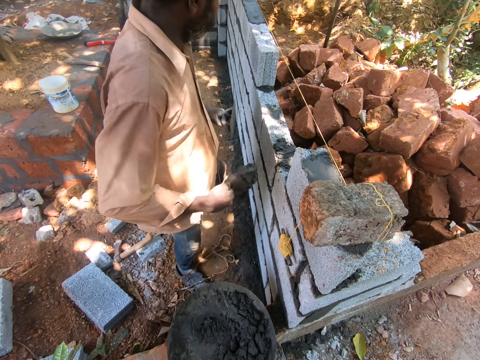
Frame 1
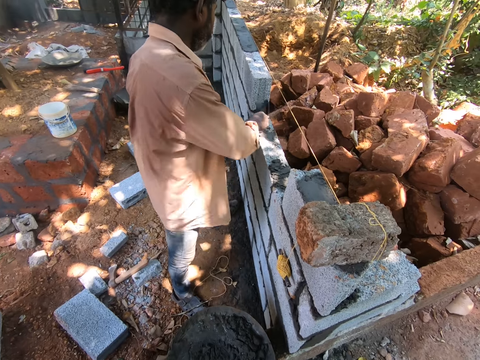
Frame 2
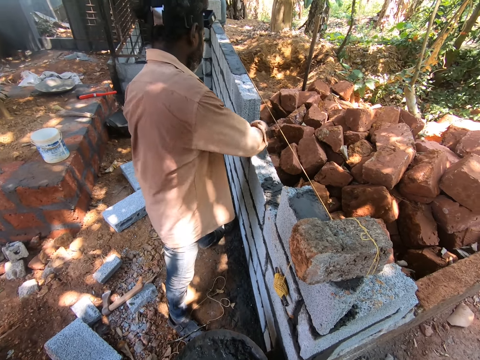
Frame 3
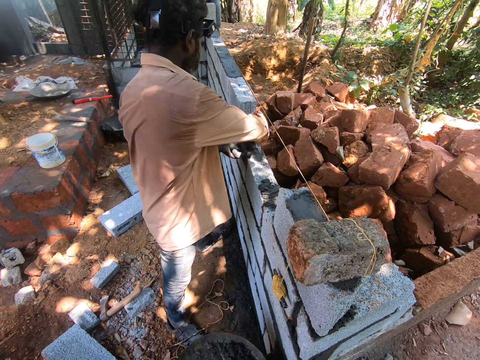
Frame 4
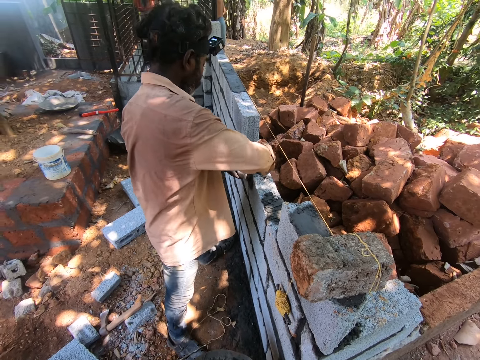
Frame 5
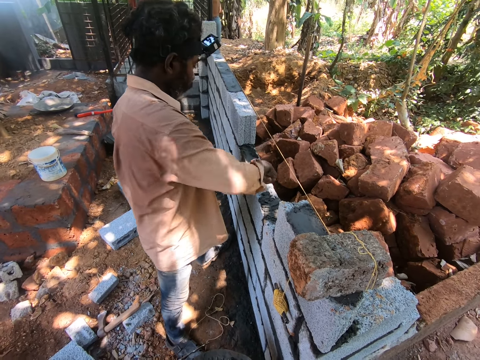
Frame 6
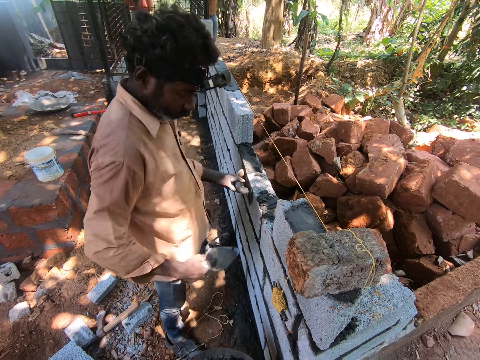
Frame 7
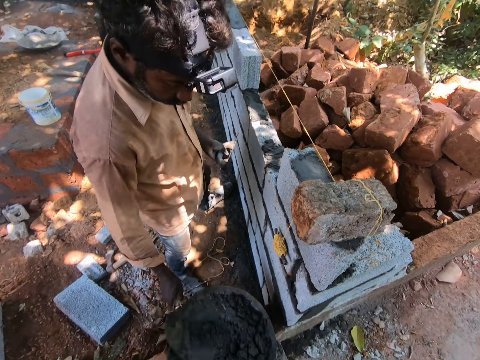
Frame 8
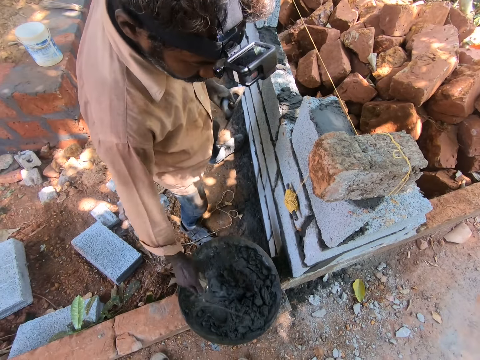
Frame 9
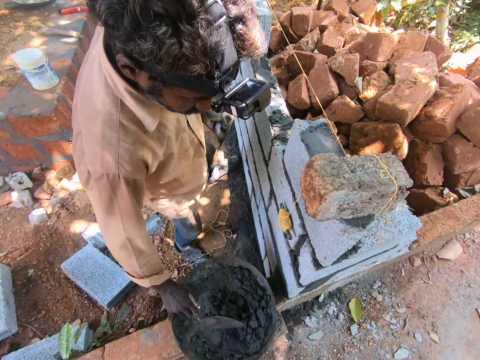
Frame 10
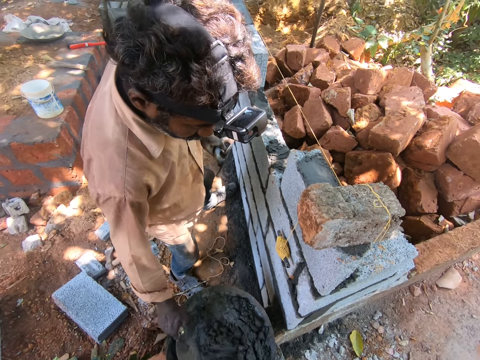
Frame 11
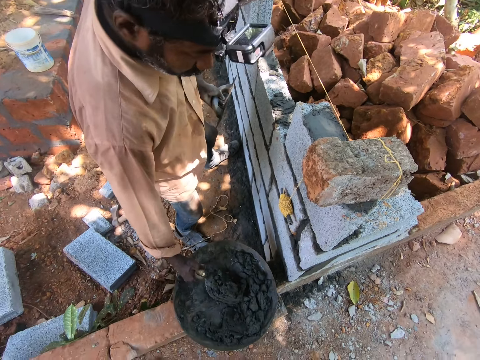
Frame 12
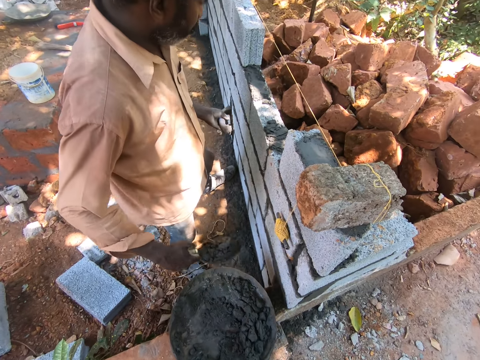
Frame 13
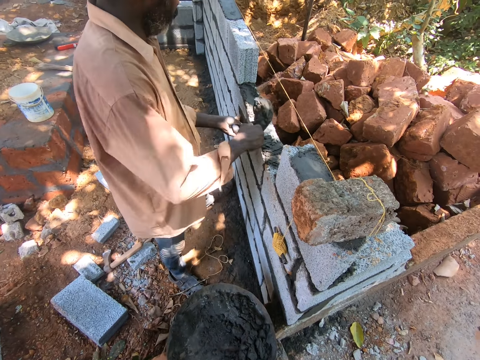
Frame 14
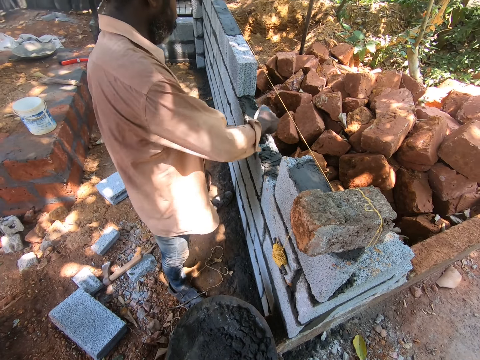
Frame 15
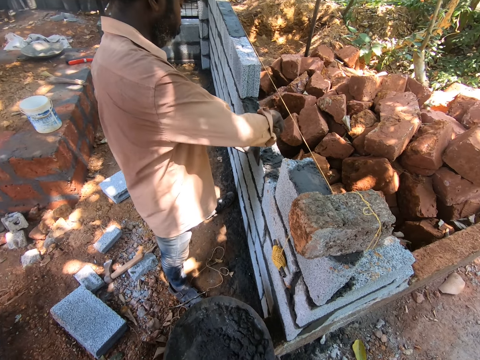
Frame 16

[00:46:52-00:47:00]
The man pours the mortar in the brick trowel onto the wall. The man smoothens the mortar on the wall with the plastering trowel in his left hand. The man scoops mortar from an aluminum bowl on a small fence with the brick trowel in his right hand. The man smoothens the mortar on the wall with the plastering trowel in his left hand. The man pours the mortar in the brick trowel onto the wall.

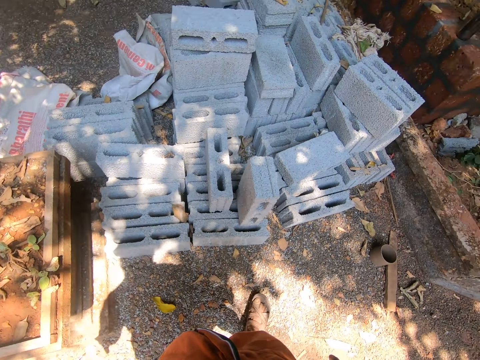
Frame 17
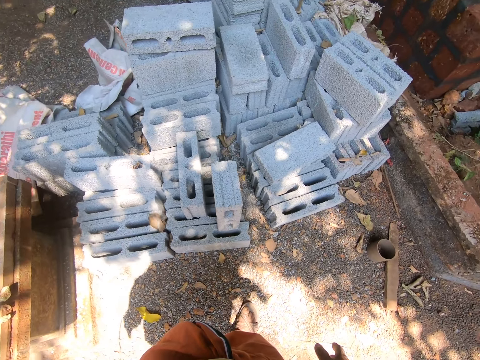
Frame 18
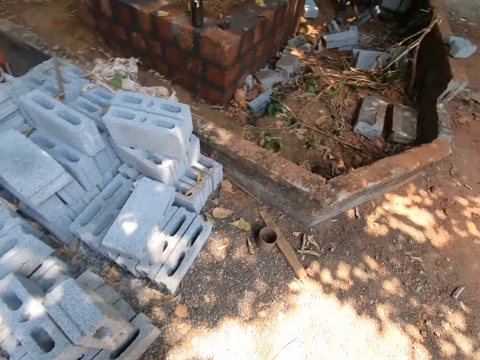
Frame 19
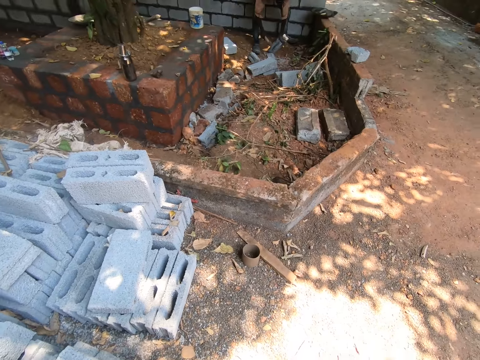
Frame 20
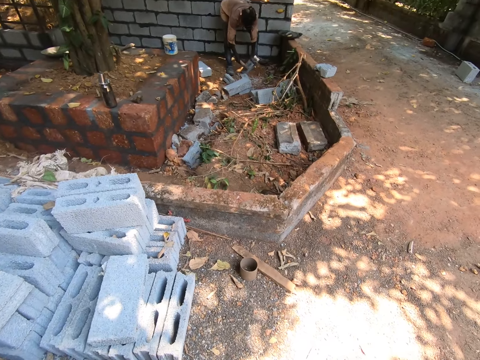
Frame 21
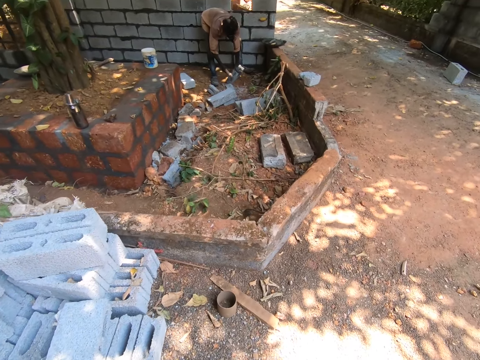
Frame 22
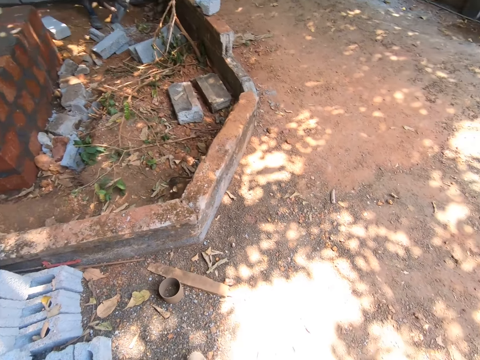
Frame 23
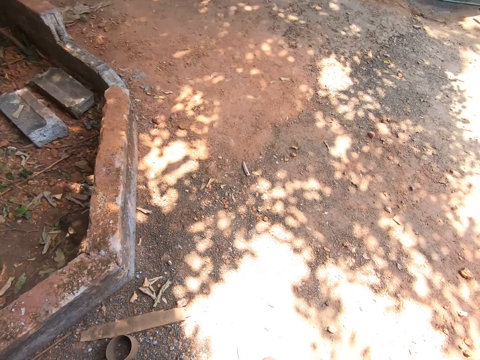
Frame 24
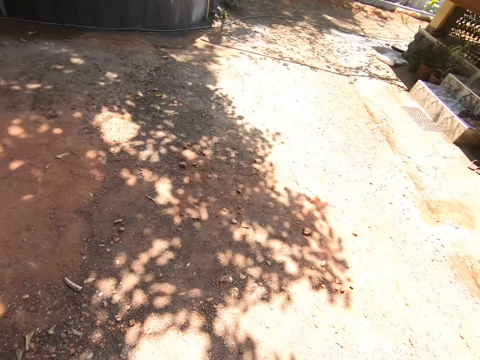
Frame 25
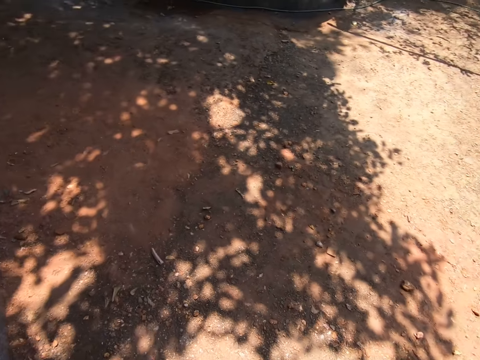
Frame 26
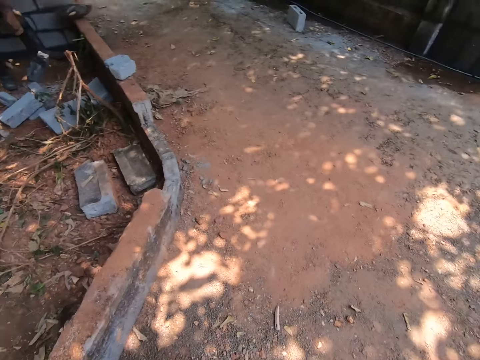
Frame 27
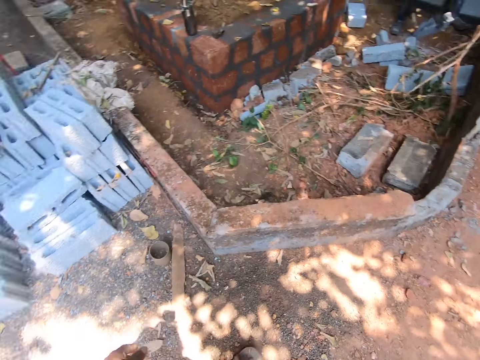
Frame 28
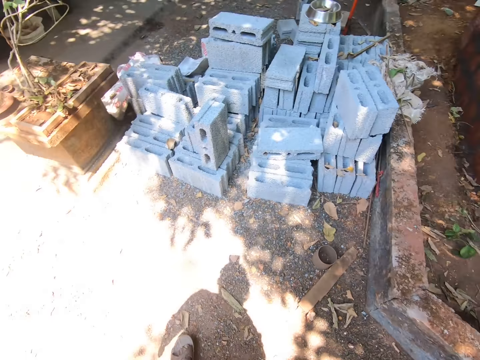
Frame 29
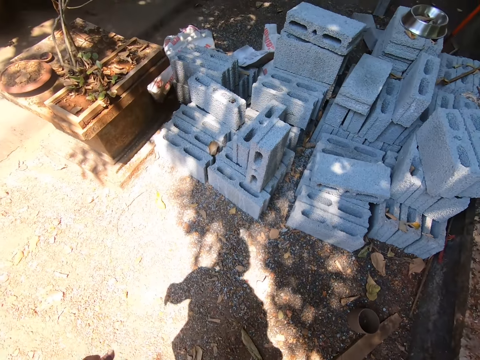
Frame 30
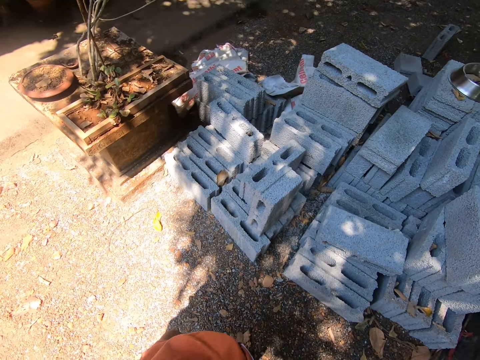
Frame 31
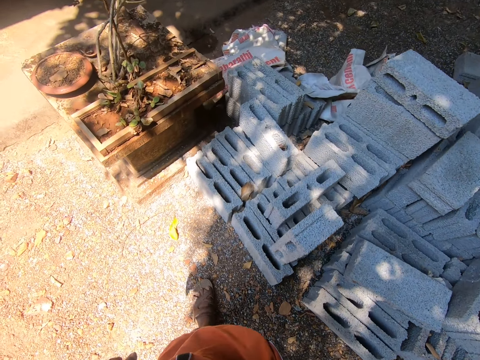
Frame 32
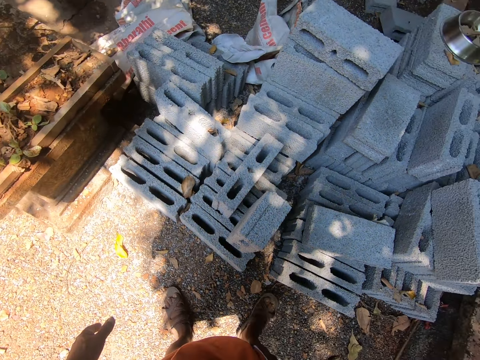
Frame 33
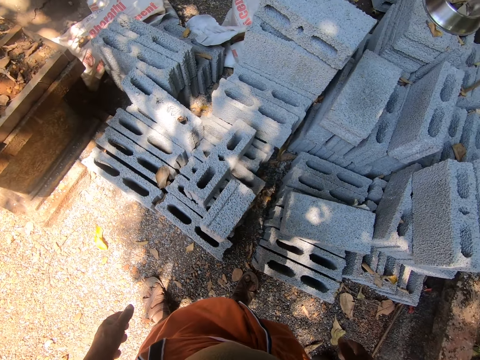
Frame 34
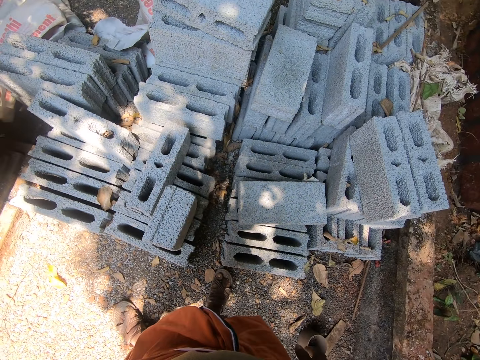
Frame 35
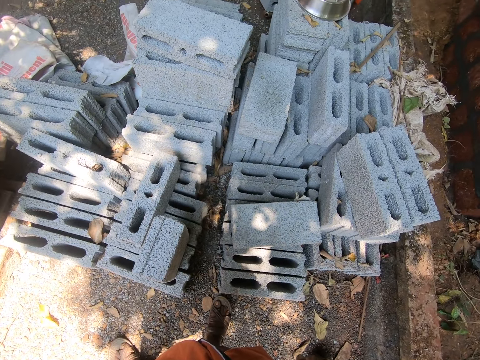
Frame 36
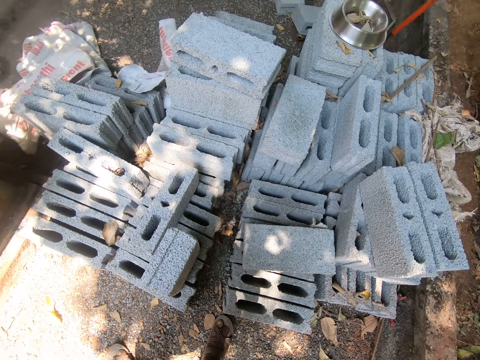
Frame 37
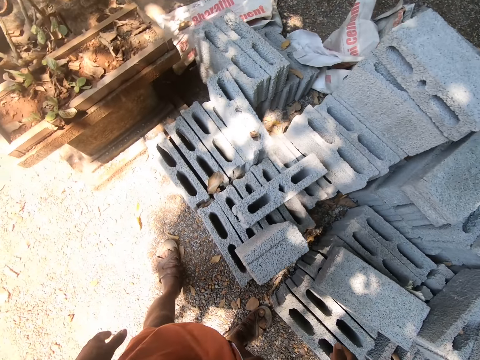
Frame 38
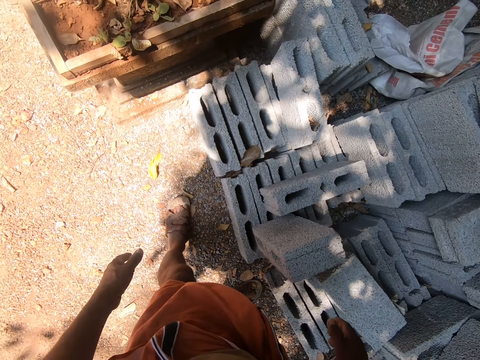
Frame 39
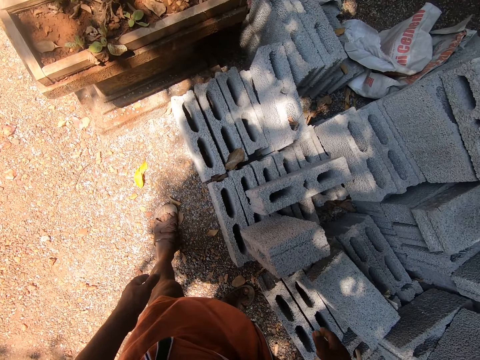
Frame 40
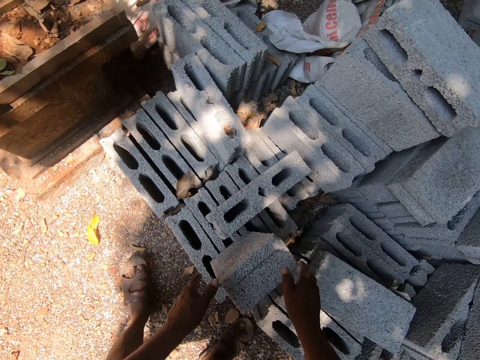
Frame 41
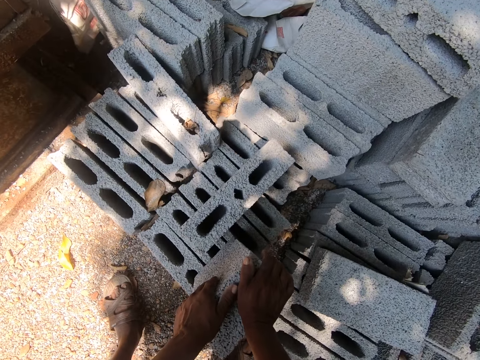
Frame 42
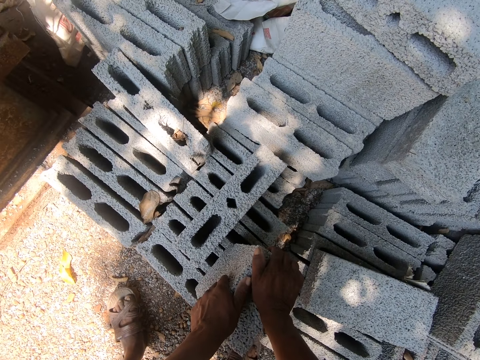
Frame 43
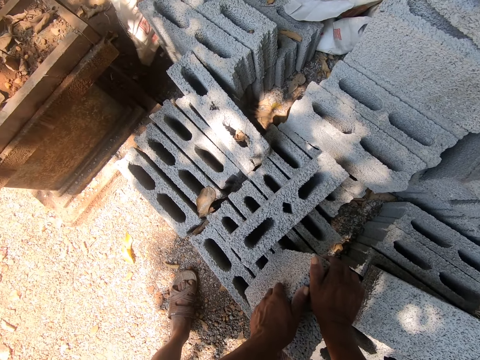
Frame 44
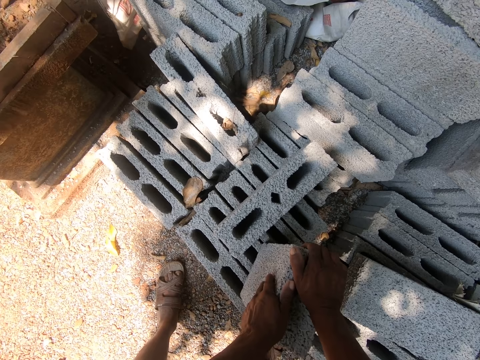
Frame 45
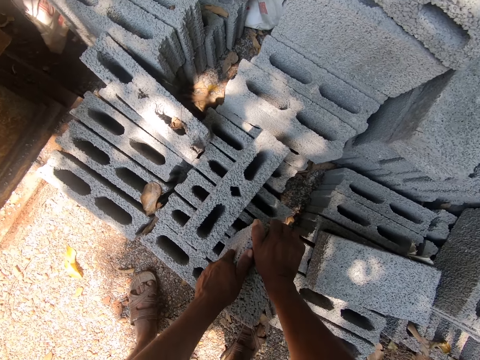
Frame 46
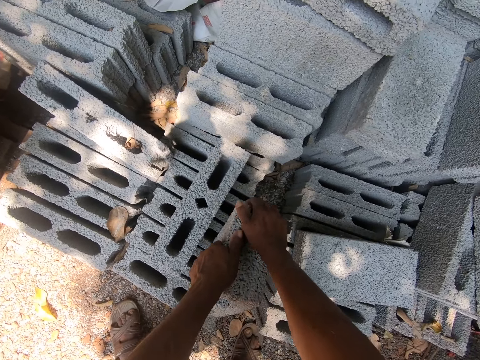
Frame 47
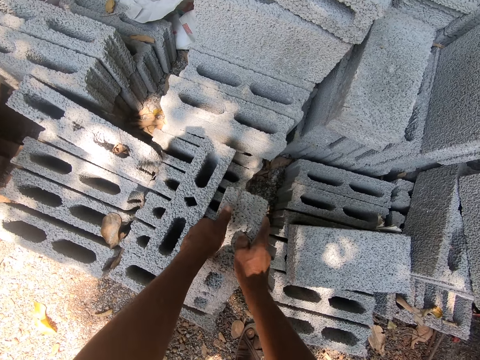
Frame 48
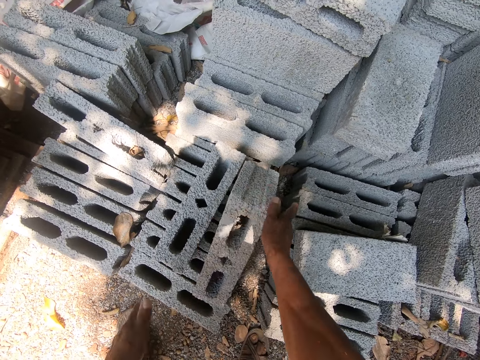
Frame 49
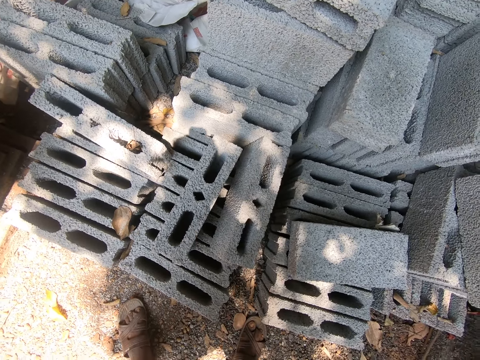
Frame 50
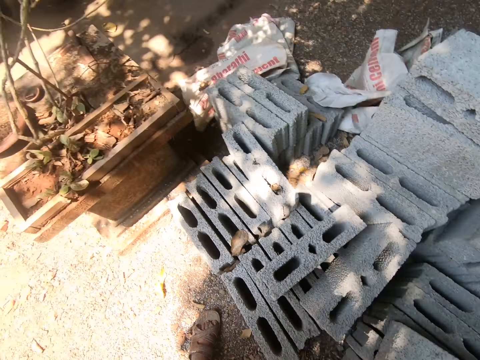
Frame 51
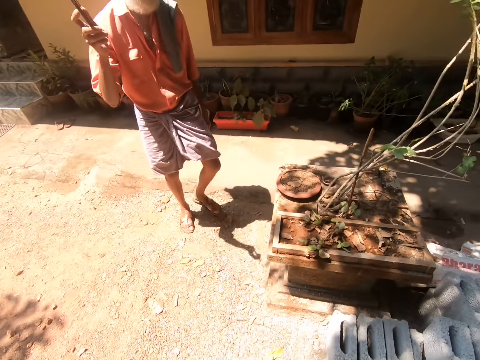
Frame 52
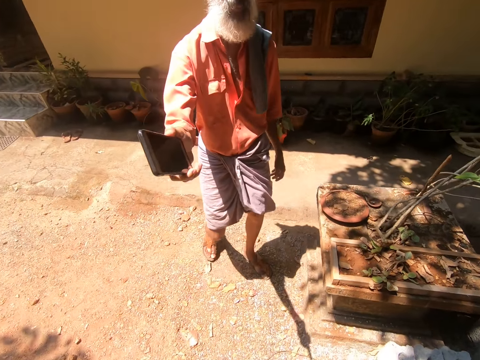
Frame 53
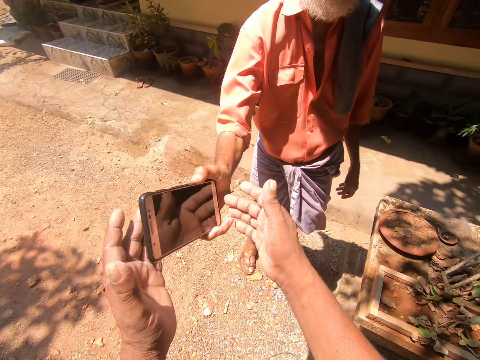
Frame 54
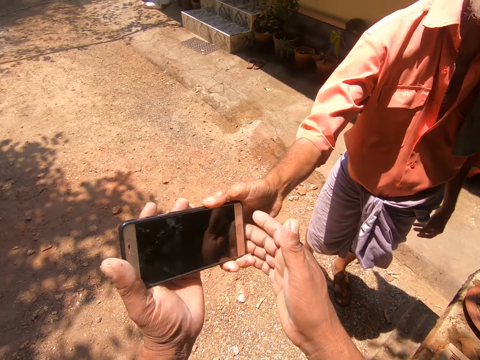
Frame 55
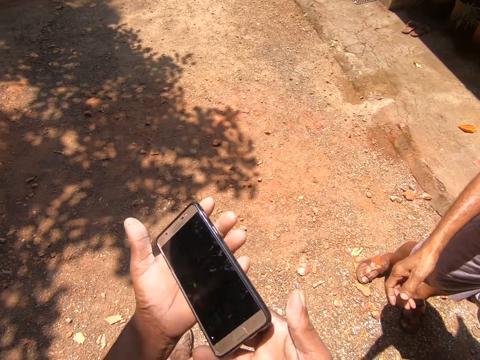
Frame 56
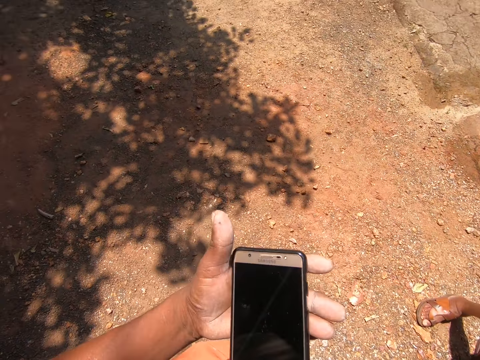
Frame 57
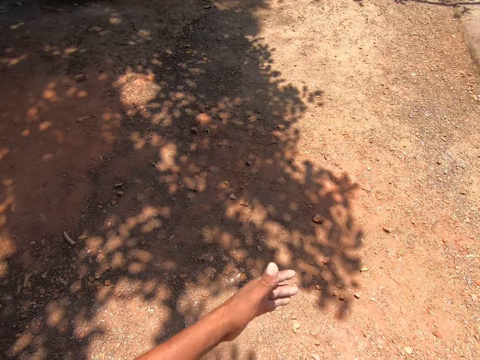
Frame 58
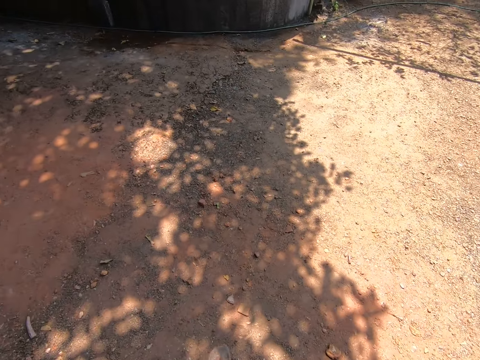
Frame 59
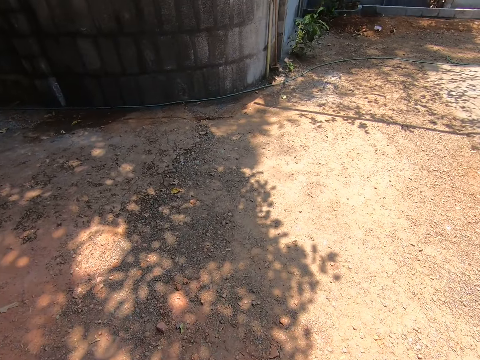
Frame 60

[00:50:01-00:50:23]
A man hits a cement block in his left hand with a trowel in his right hand. The camera wearer pushes the cement block on a stack of cement blocks with both hands. A person moves bricks on the ground. The camera wearer gives another man a mobile phone. He takes the phone from the other man's right hand with both hands. He converses on the phone in his hands. He holds the phone to his right ear with his right hand.
